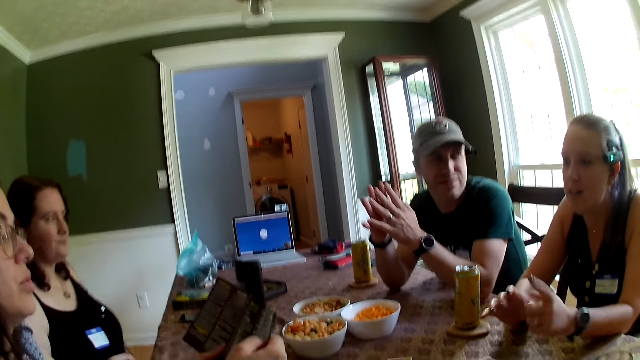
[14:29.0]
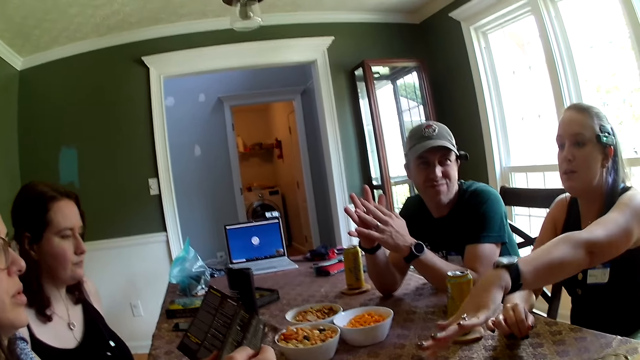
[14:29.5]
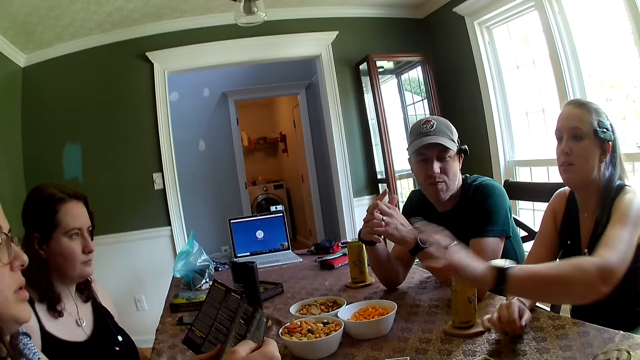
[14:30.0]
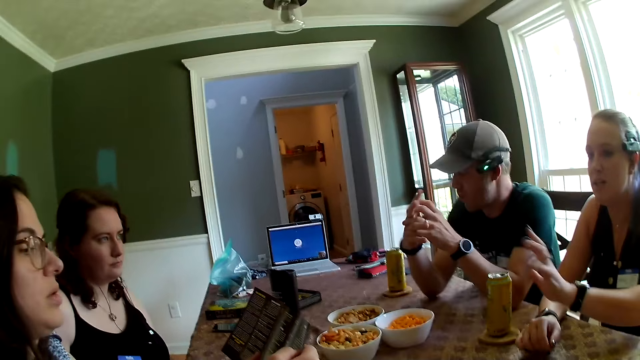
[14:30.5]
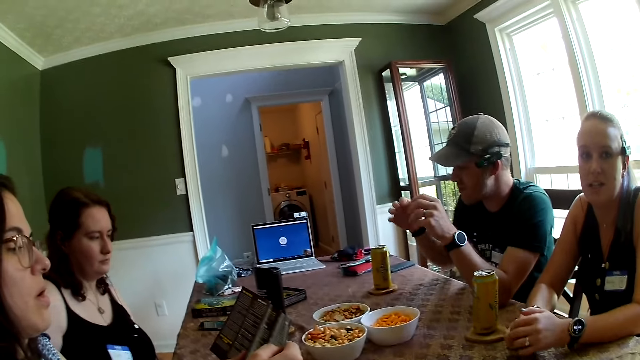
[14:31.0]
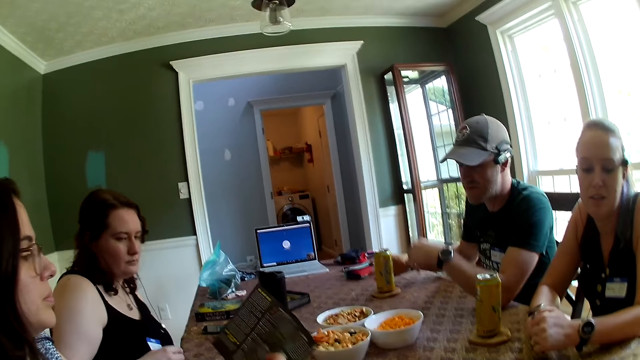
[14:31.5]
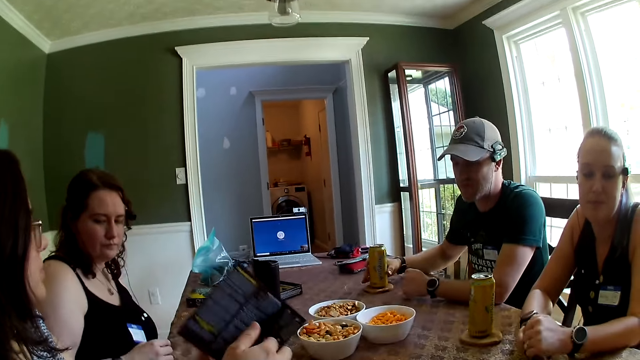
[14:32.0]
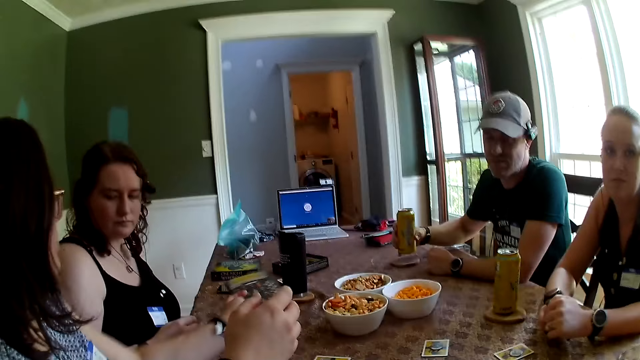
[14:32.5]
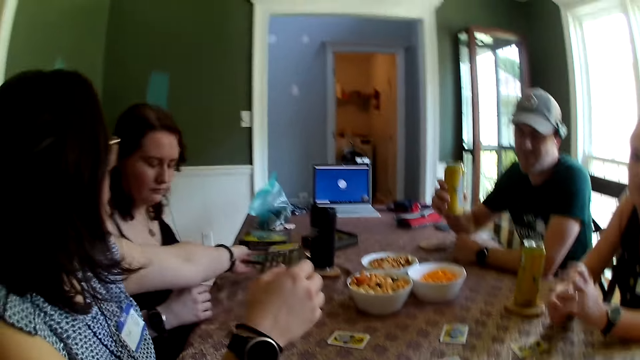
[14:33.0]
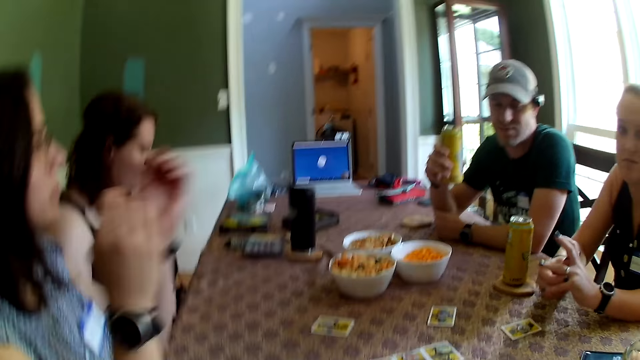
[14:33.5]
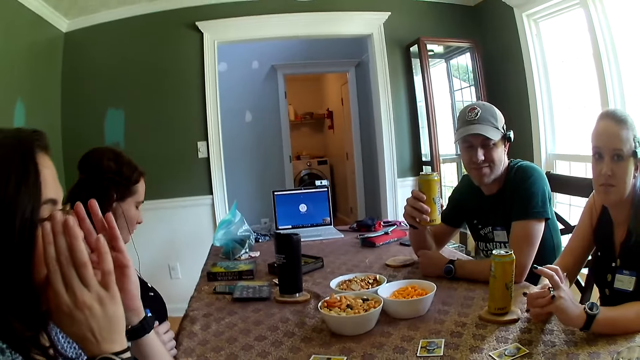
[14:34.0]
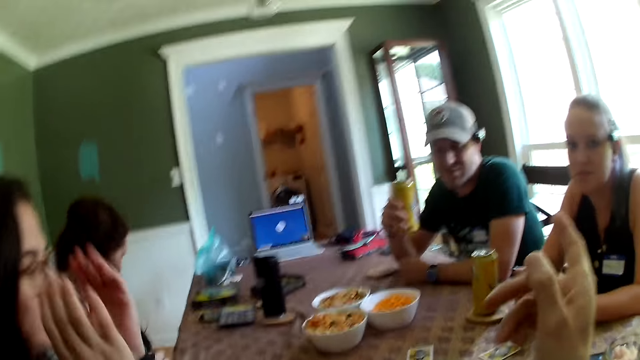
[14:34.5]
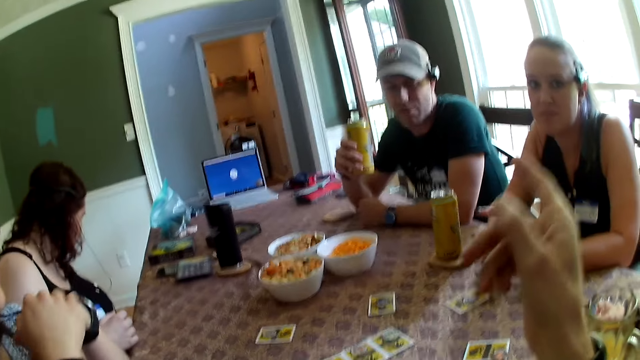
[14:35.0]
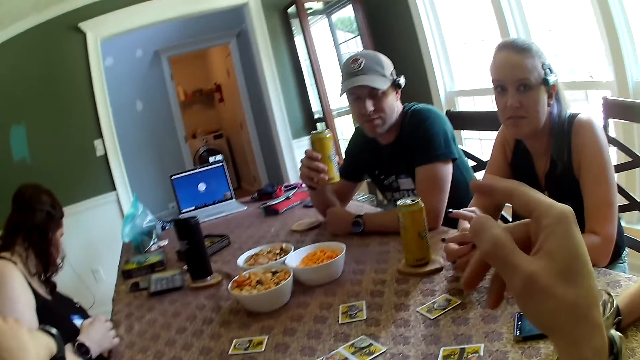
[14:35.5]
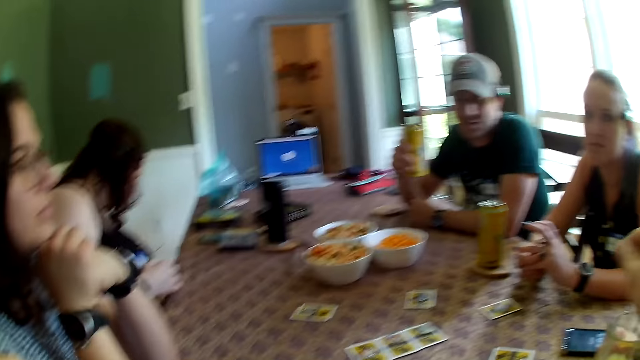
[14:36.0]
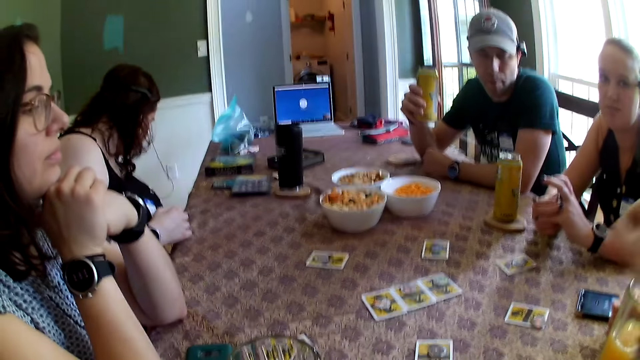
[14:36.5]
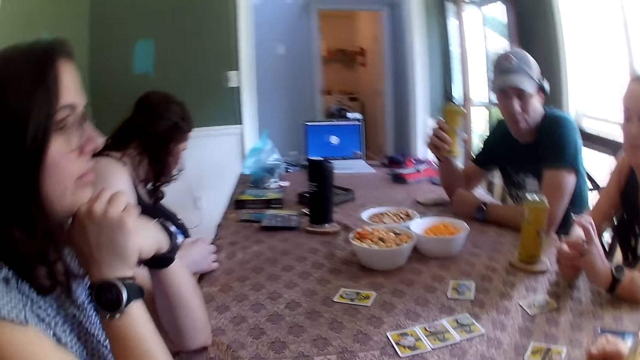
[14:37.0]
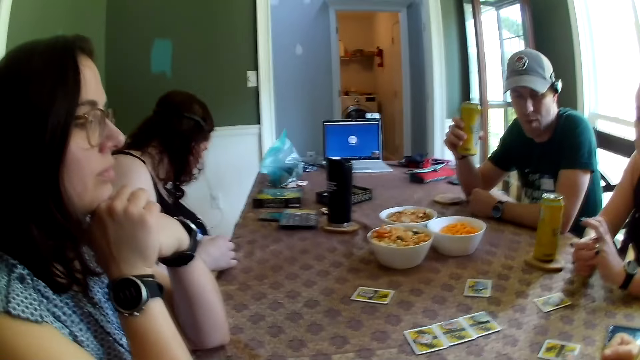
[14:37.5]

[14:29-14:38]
A woman moves her hand. The woman stretches her left hand. Another woman closes the card in her hands. A man takes a juice can on the table with his right hand. The other woman drops the card in her left hand on the table. The other woman adjusts her glasses with both hands. The camera wearer moves his hand.

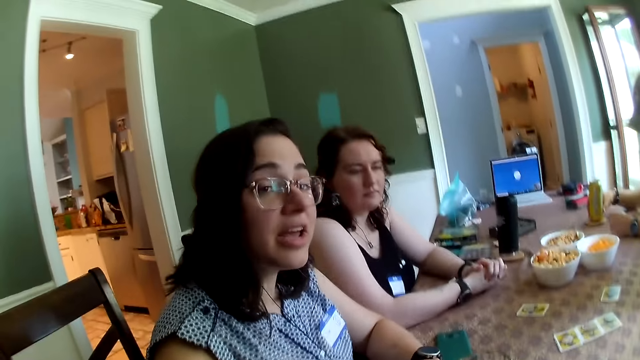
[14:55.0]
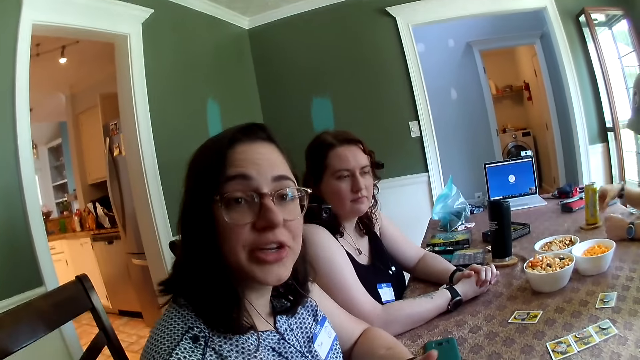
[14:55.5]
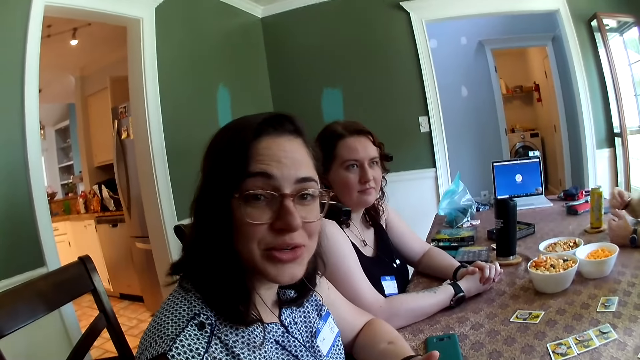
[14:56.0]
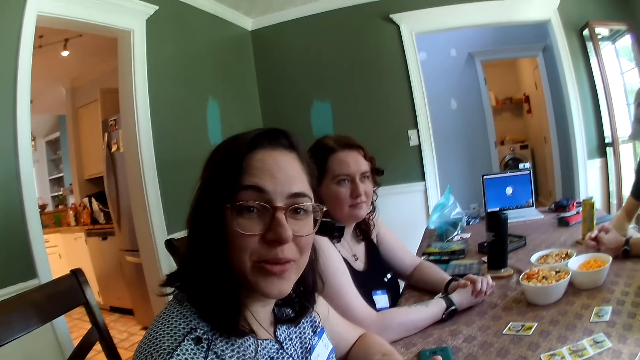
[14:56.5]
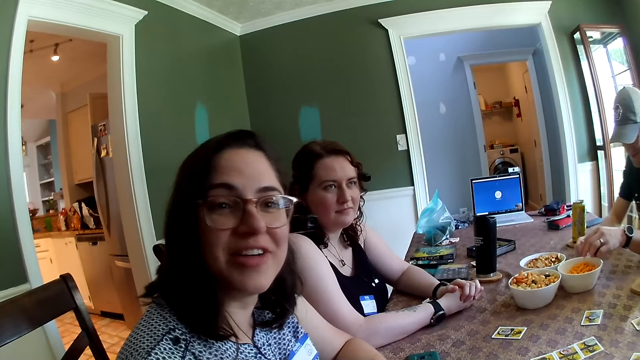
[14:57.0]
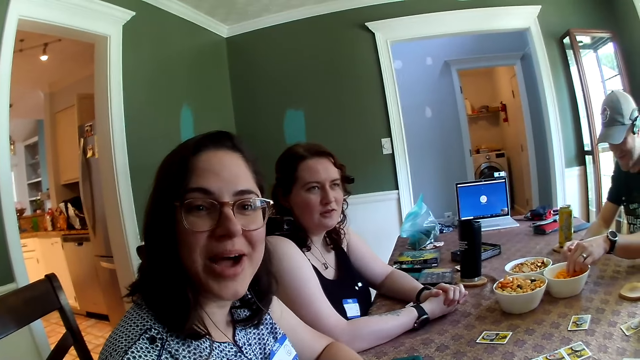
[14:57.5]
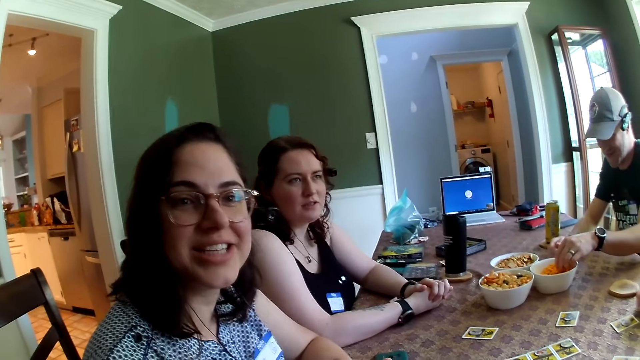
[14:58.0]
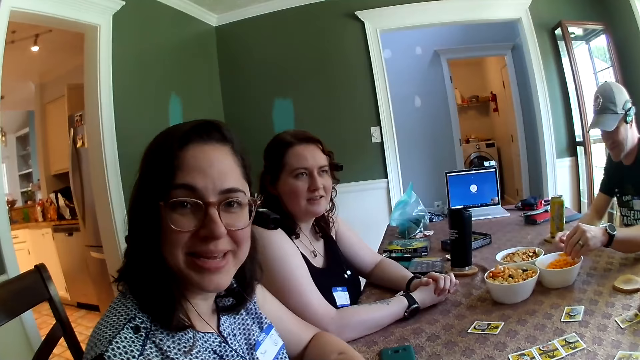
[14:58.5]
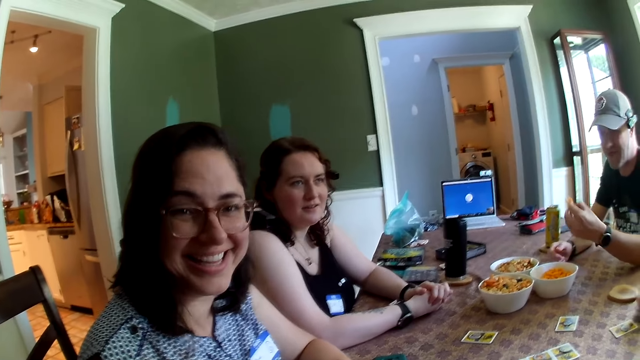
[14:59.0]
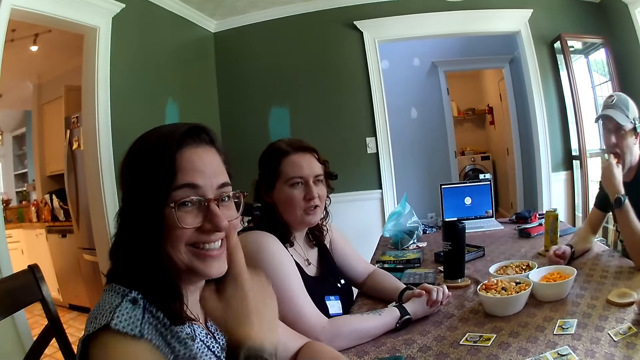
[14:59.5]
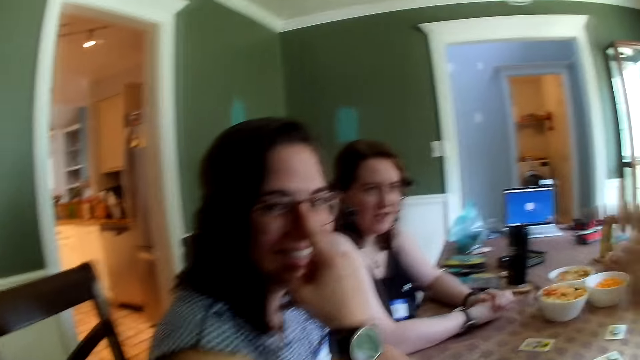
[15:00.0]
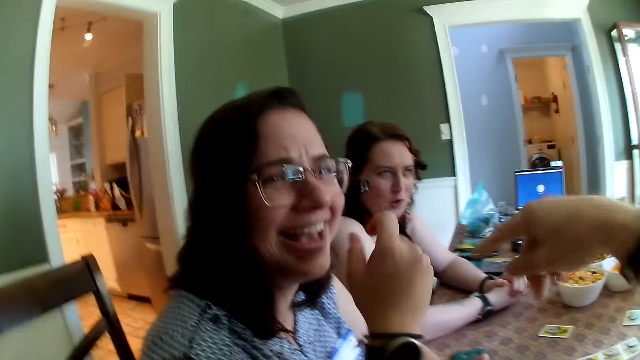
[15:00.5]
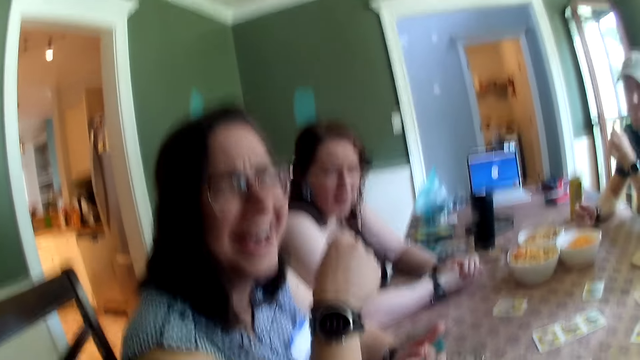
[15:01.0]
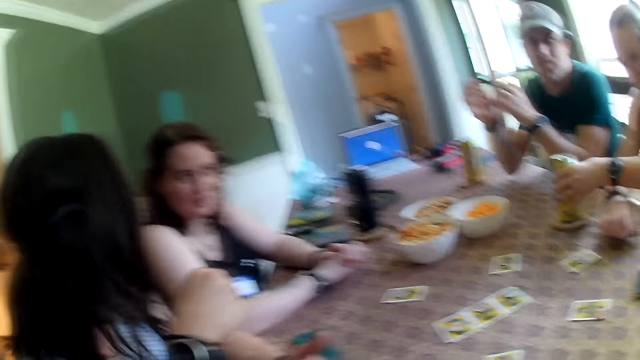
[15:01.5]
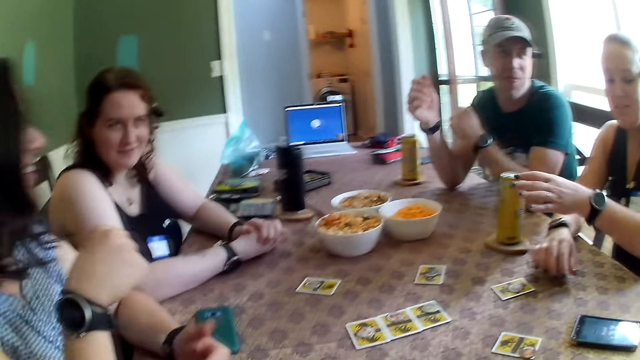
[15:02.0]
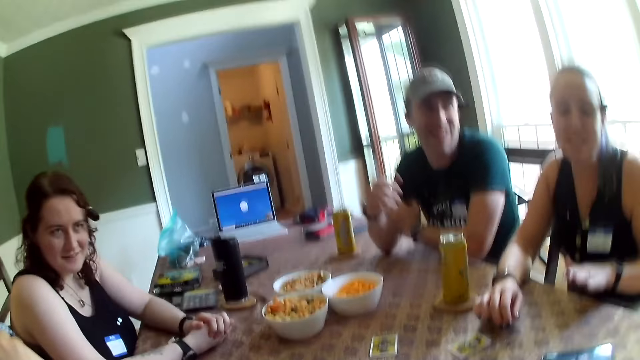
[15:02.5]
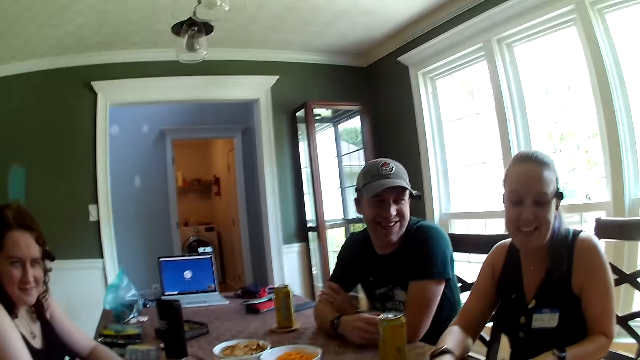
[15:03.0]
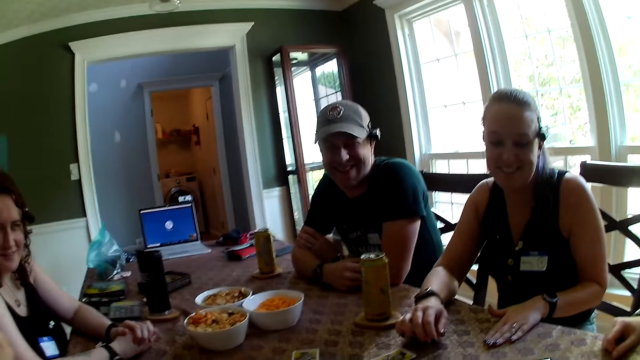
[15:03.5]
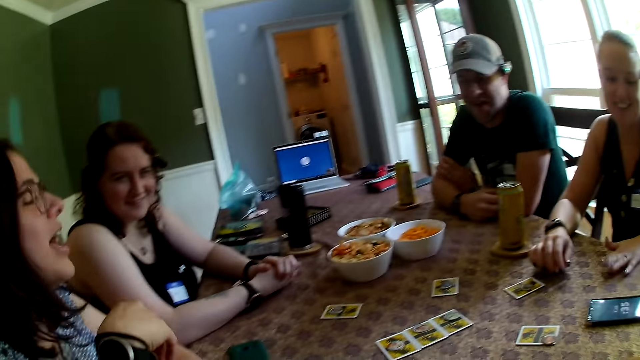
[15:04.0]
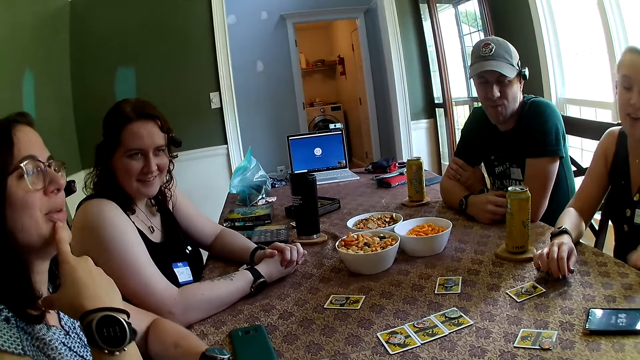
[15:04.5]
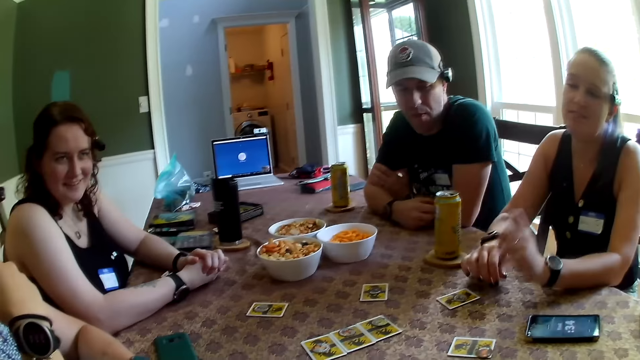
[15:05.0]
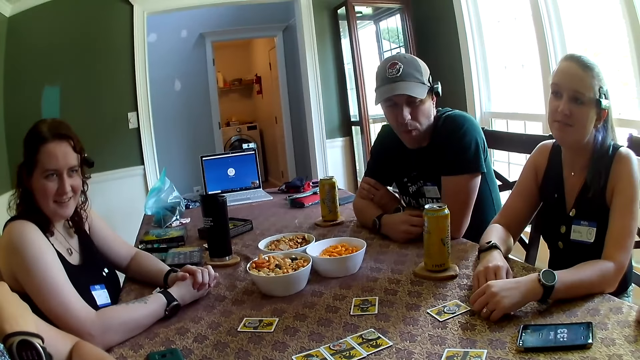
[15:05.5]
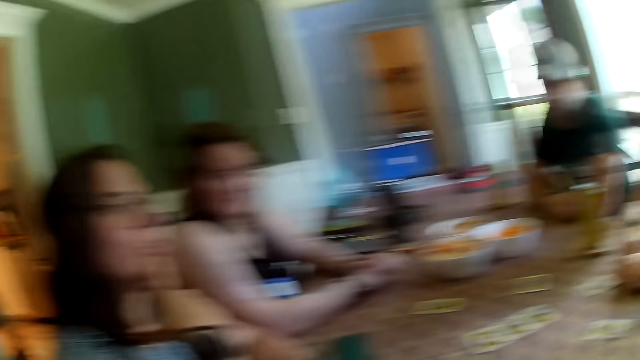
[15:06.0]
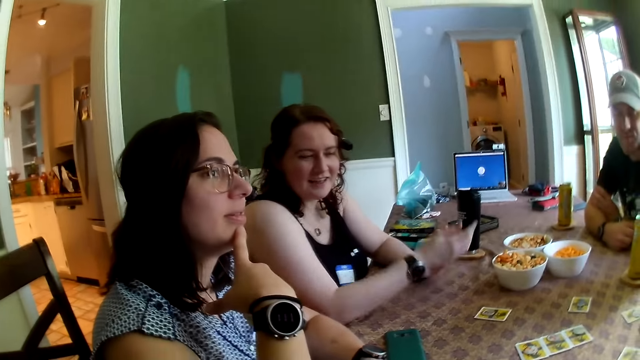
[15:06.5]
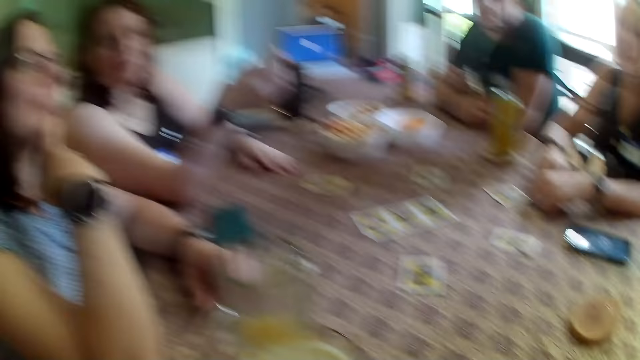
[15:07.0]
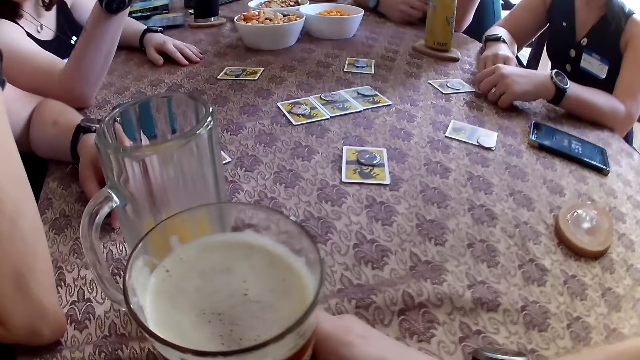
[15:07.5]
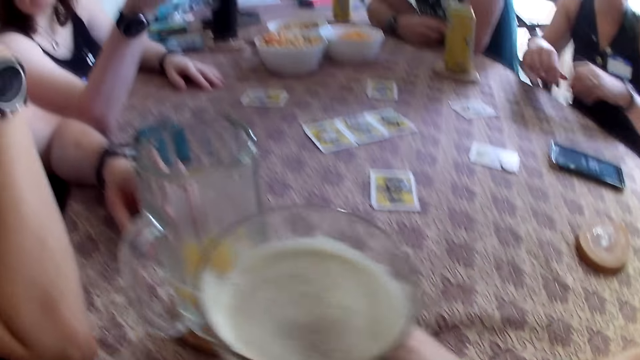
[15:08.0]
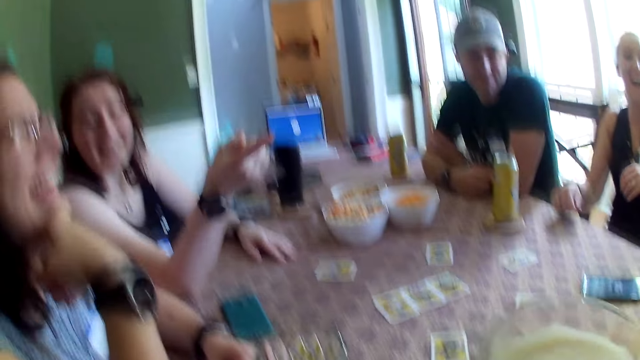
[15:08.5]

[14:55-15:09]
A person puts a glass on the table. The camera wearer stares at the person. Another person picks up the snacks from the bowl. The other person eats the snacks. The camera wearer moves his hand. He looks around the table. Another person taps on the table. The camera wearer looks around the table. Another person raises her finger. The camera wearer looks on the table. He takes a cup or glass of drink on the table with his right hand. A woman points at a man.
